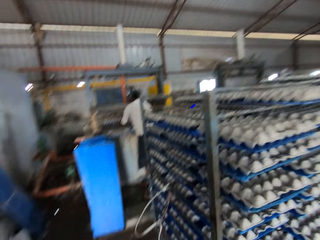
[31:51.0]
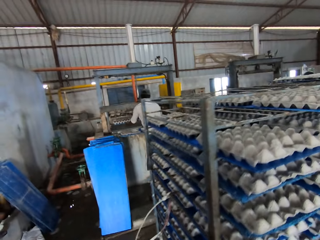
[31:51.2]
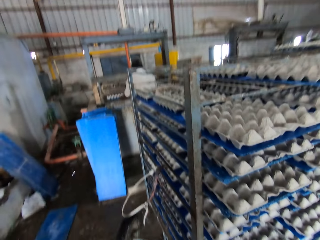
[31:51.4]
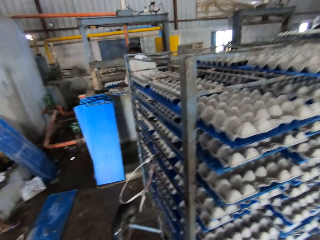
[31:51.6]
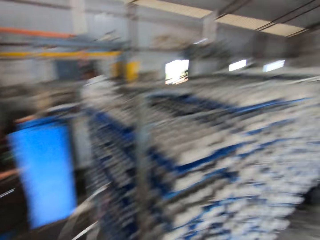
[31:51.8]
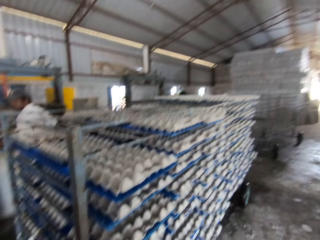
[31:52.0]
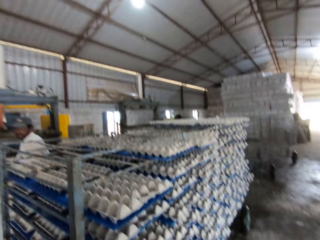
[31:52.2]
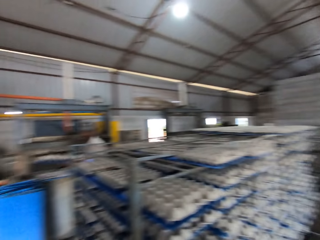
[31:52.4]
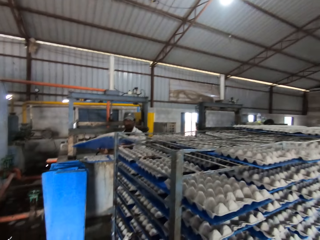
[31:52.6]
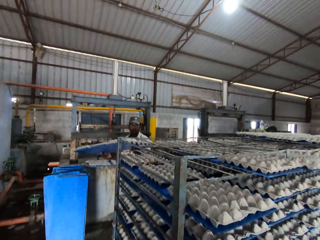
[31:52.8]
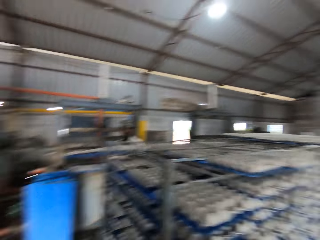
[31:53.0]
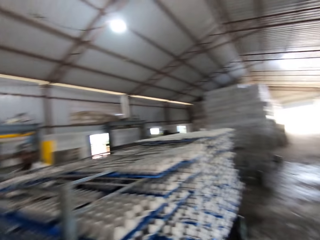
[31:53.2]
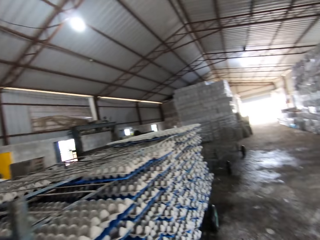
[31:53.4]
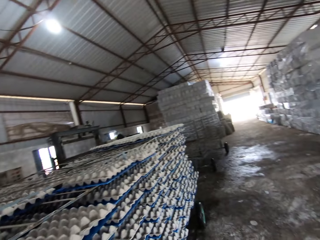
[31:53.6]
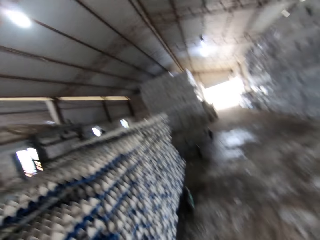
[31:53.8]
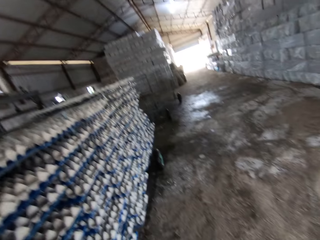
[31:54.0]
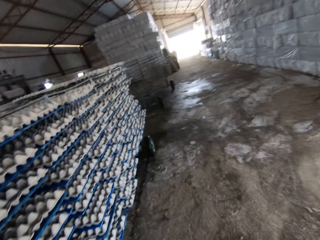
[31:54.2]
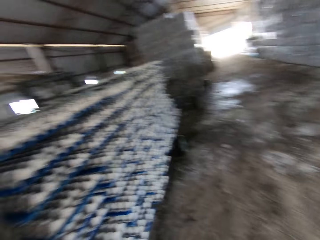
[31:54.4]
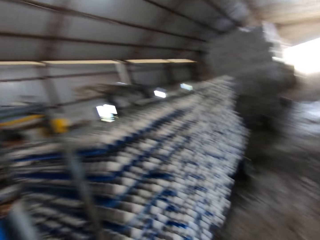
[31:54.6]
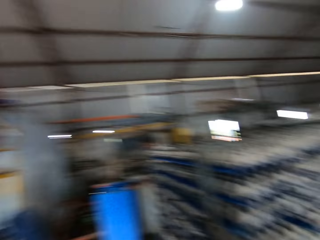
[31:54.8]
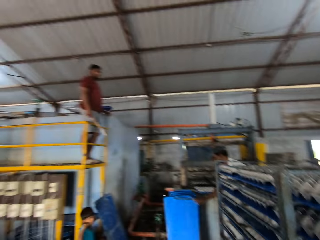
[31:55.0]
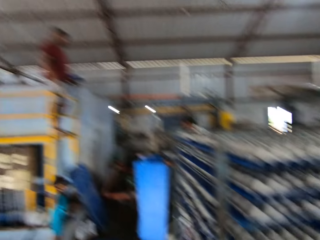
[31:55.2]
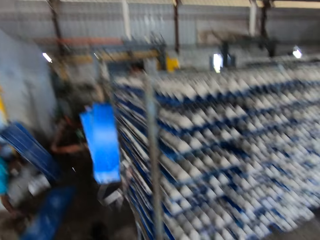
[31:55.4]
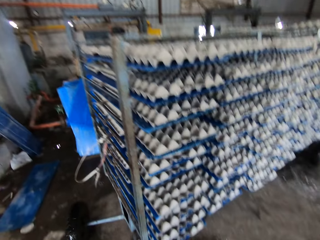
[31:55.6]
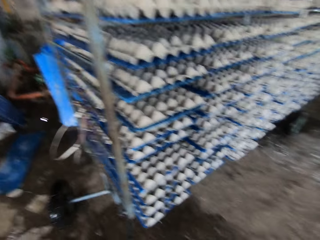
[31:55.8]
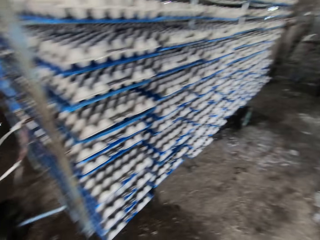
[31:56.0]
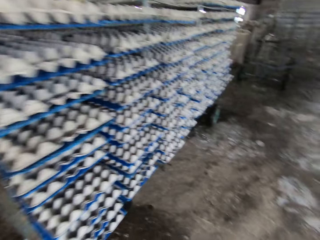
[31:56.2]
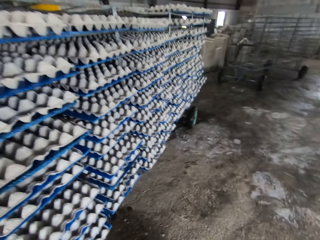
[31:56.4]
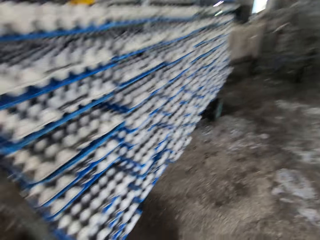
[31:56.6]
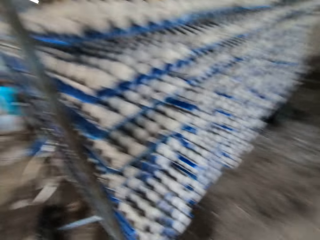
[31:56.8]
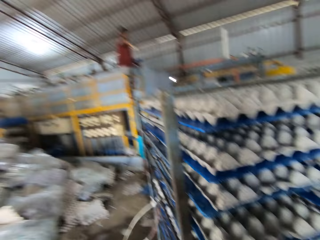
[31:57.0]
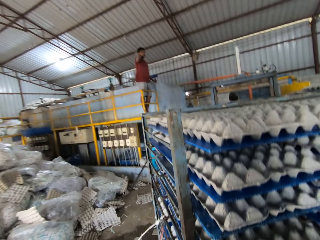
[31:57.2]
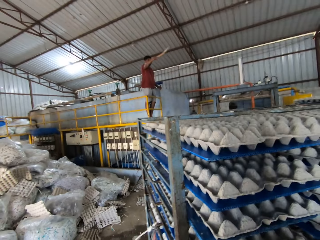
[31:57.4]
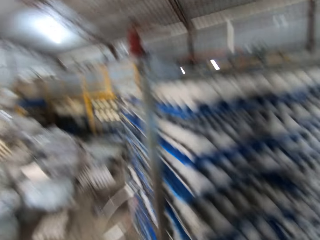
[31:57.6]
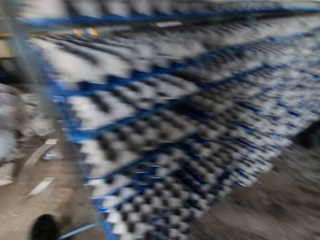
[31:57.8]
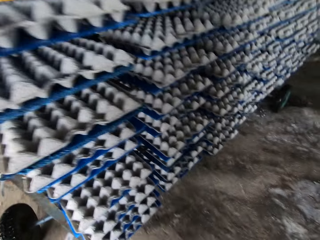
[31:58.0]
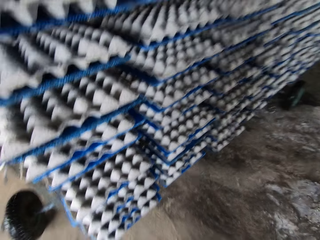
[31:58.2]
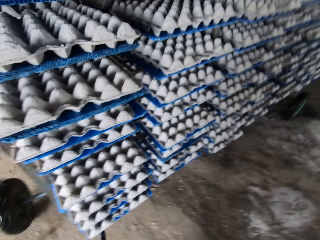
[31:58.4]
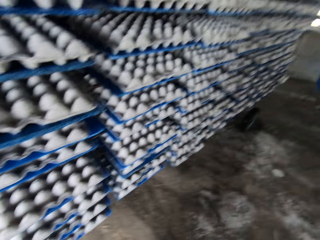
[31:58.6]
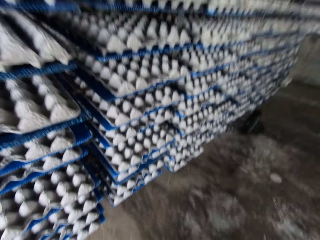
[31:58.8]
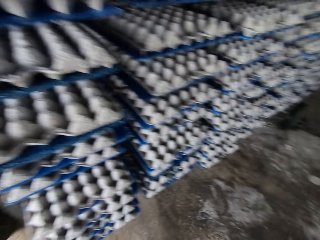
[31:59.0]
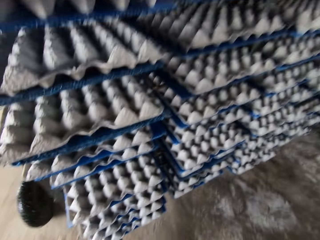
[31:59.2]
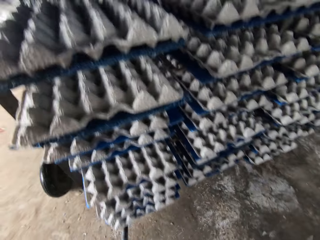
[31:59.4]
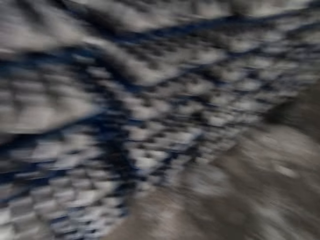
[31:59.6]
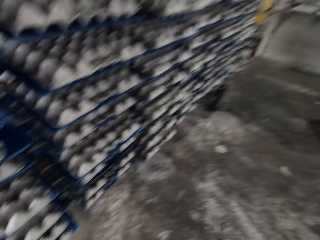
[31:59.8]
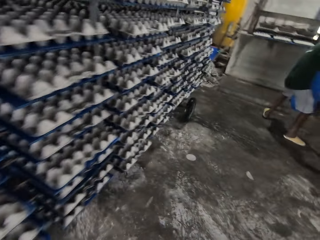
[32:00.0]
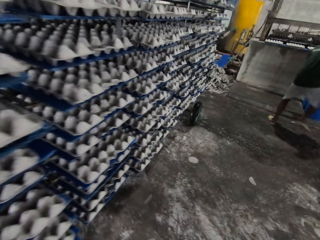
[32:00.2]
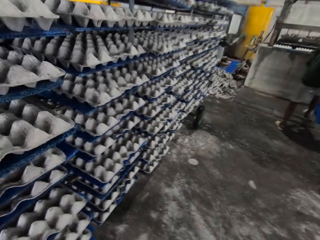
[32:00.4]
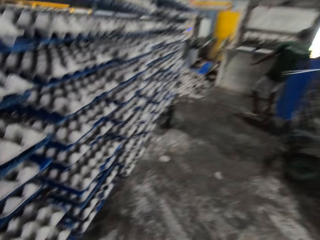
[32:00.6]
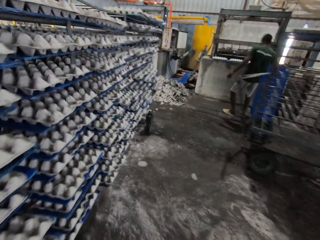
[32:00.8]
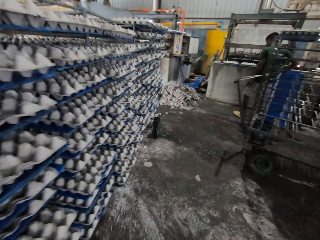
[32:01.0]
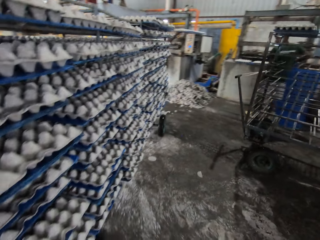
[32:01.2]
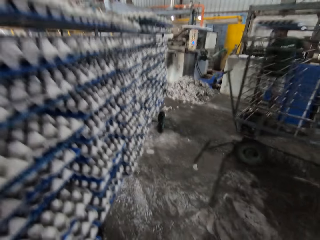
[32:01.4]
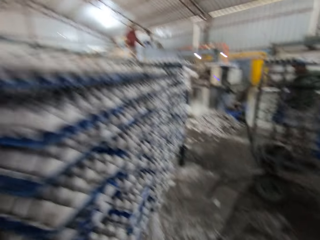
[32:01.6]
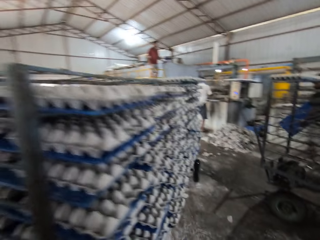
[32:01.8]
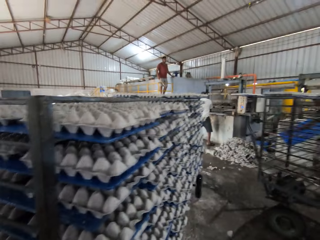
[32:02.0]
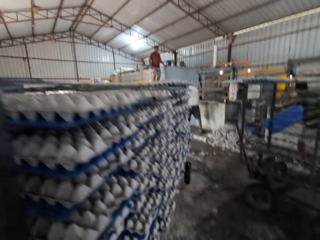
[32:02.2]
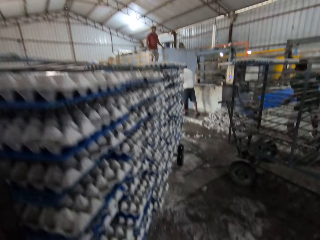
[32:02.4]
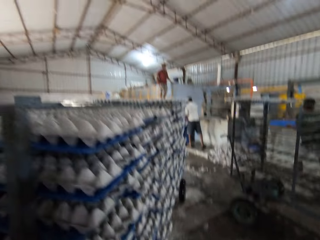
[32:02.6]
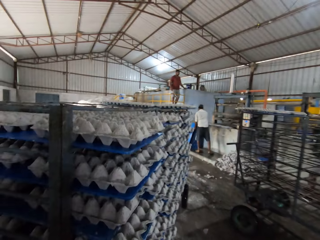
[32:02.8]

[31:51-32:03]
A man places a blue board on the rack with both hands. The camera wearer walks around. Another man gesticulates with a stick in his right hand.

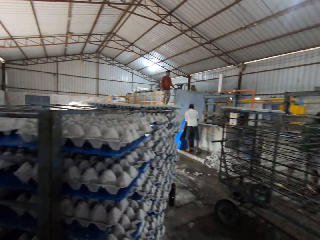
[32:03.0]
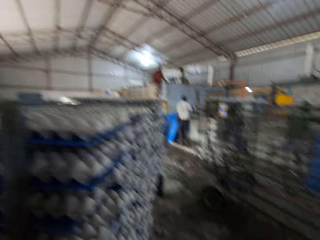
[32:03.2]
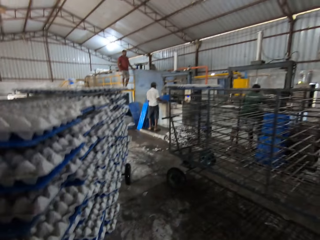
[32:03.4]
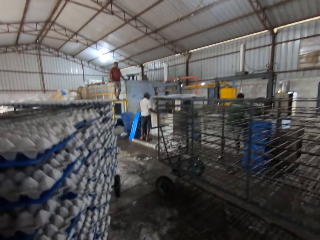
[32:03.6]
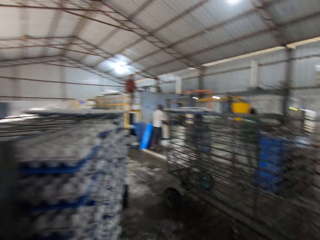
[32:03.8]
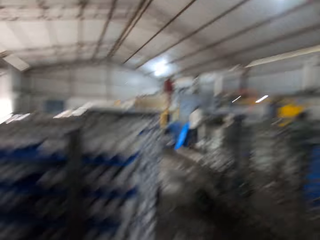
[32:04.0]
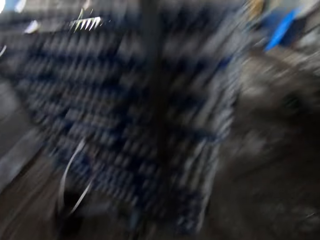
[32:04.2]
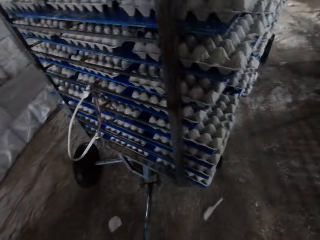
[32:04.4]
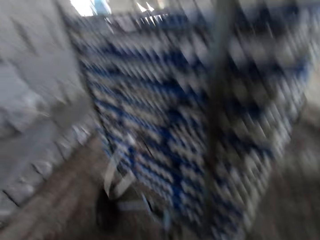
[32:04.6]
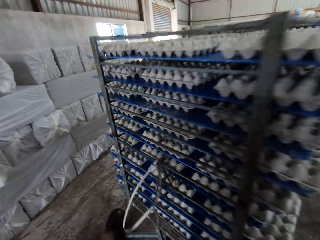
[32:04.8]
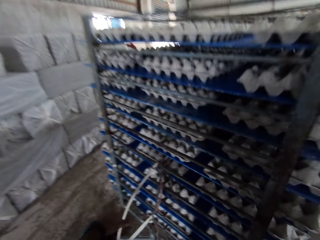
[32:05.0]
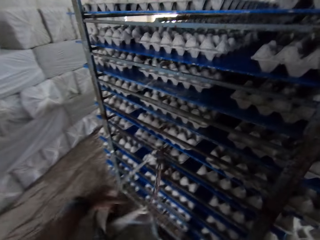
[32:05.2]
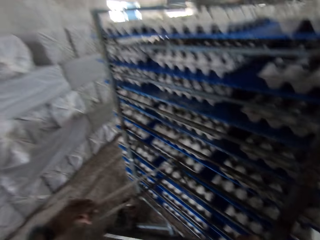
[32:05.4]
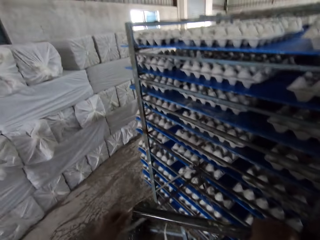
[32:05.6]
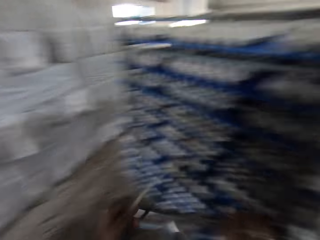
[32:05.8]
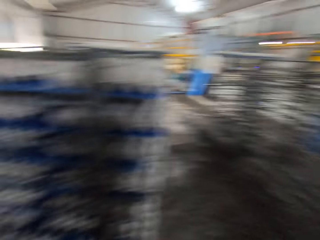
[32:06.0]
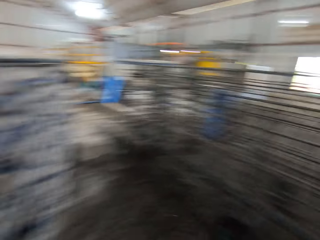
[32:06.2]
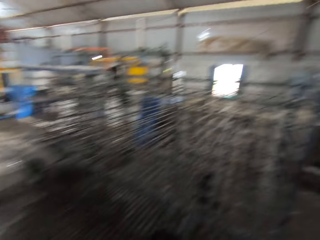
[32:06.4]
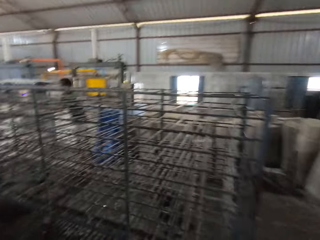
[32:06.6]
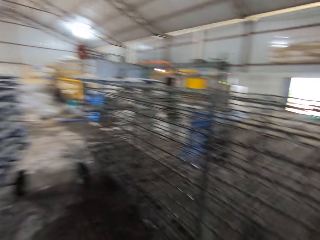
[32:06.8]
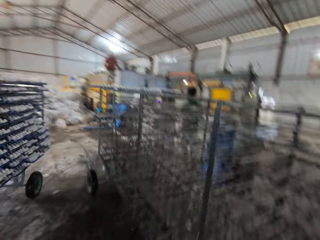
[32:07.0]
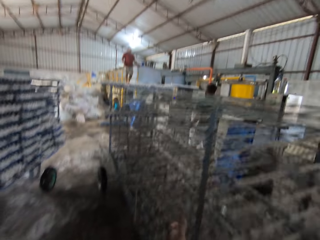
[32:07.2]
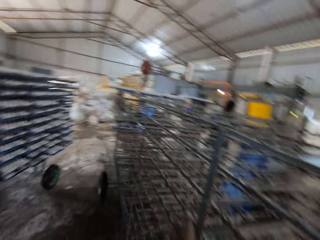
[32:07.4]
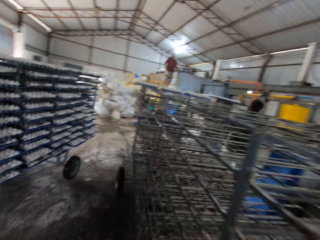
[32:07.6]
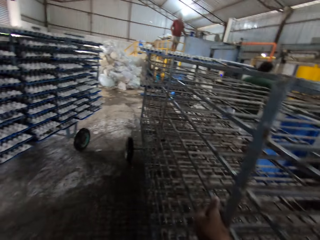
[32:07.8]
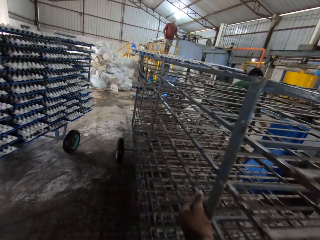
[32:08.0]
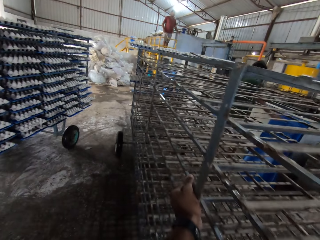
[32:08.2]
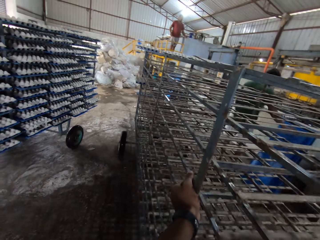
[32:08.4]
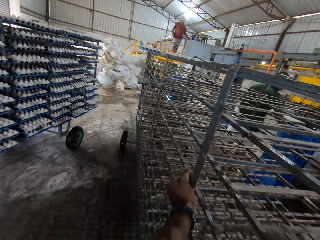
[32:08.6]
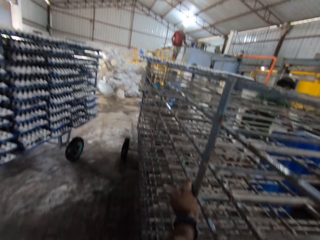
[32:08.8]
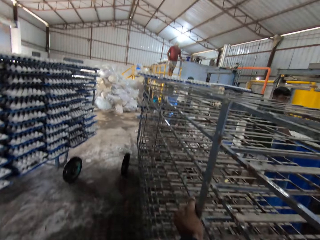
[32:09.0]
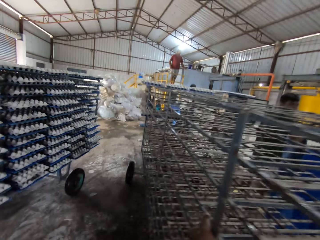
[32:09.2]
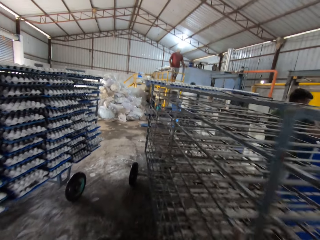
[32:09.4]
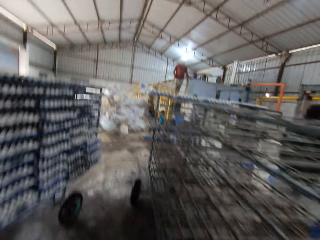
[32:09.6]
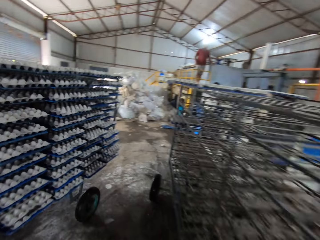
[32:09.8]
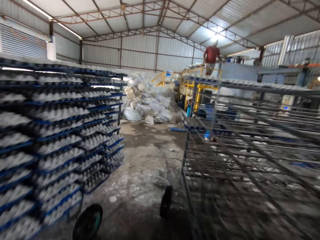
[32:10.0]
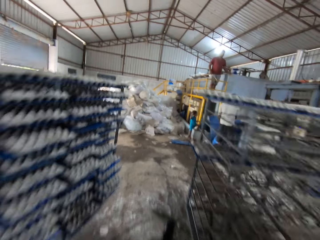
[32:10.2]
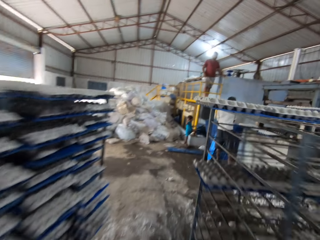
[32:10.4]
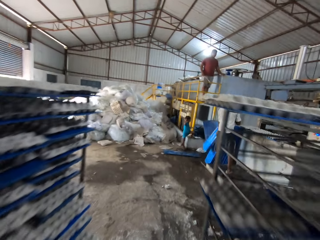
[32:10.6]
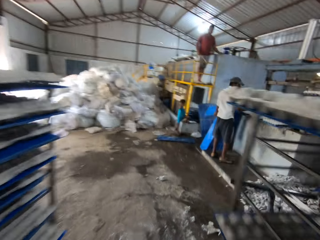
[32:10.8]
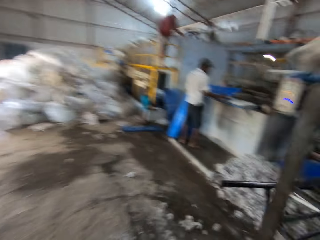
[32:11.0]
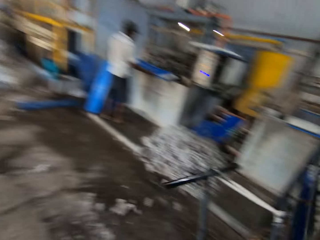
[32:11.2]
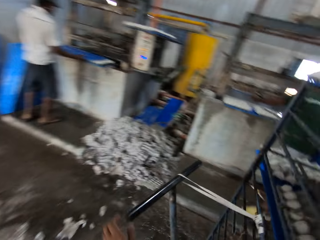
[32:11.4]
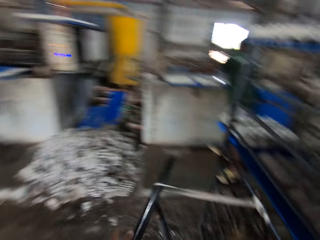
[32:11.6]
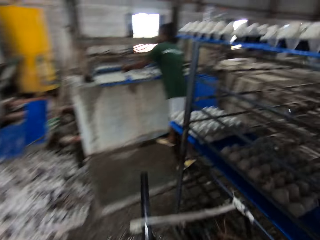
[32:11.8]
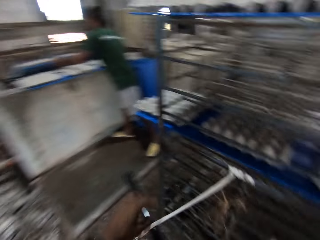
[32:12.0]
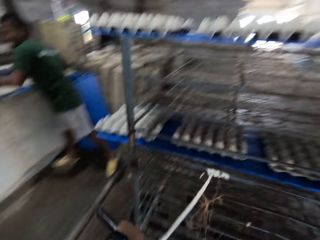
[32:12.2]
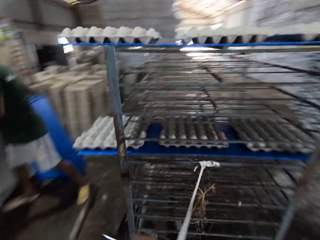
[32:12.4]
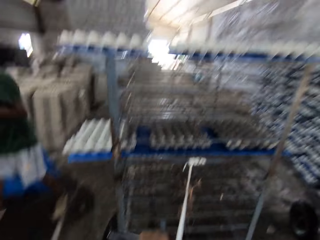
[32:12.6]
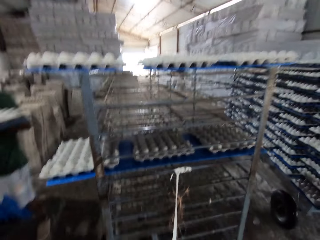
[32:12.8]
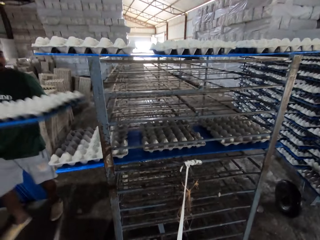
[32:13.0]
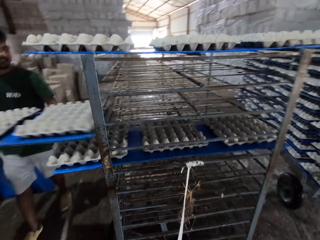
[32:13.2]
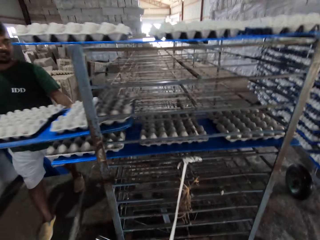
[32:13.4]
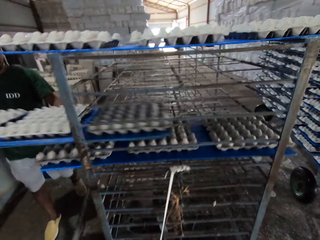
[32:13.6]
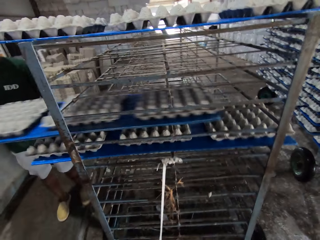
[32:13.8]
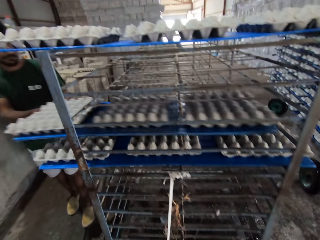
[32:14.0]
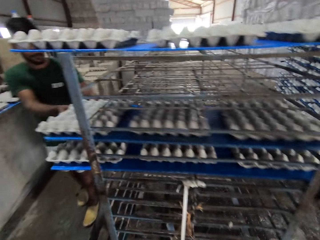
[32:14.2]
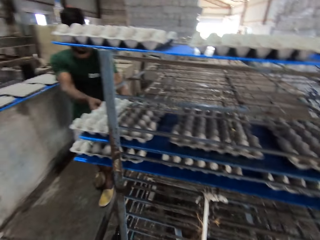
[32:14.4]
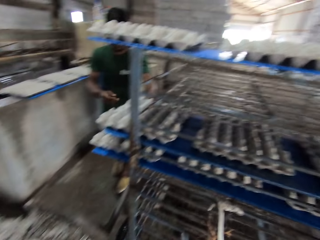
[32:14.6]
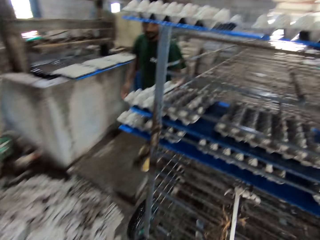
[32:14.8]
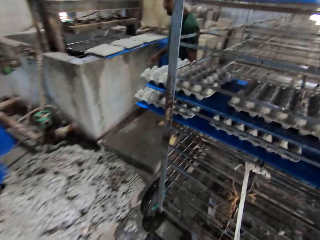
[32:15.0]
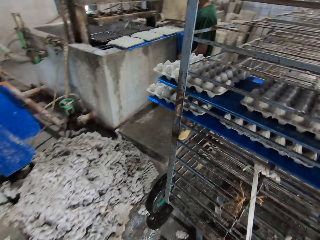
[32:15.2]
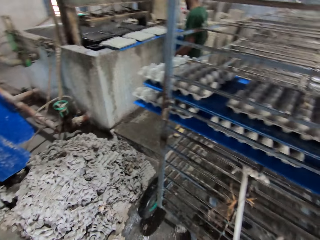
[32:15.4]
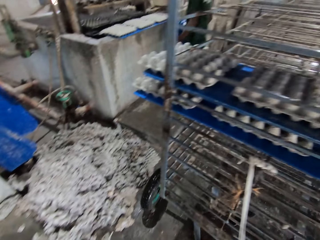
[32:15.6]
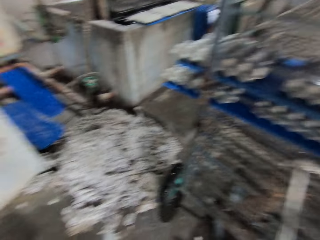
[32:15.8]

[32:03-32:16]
The camera wearer puts a metal rod on a rope on the rack tray. He pulls the rope on the rack with his left hand. He walks around. He pushes a rack cart with both hands. He walks around. He pulls the rack cart. A man places a blue board with egg trays on the rack cart with both hands.
